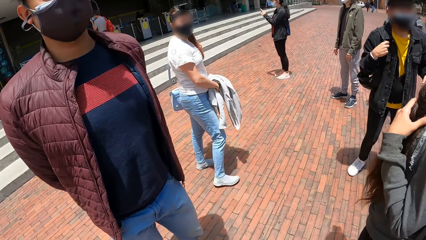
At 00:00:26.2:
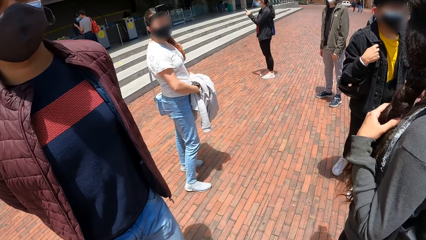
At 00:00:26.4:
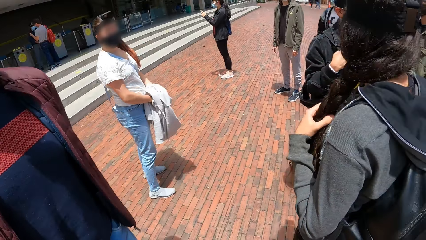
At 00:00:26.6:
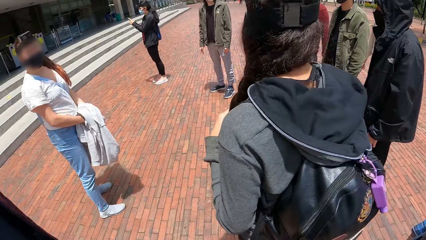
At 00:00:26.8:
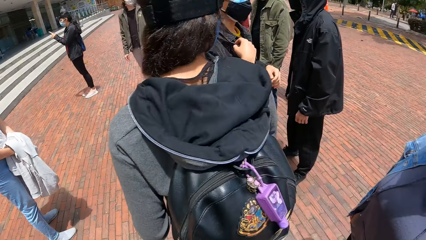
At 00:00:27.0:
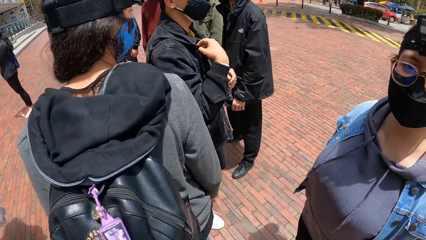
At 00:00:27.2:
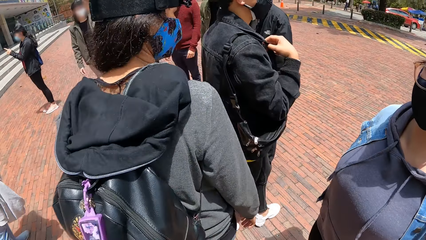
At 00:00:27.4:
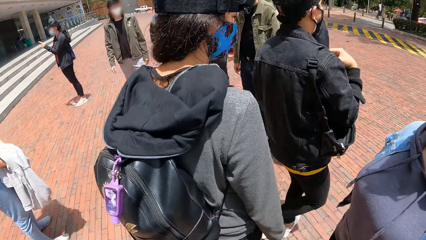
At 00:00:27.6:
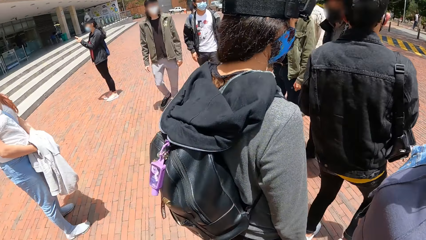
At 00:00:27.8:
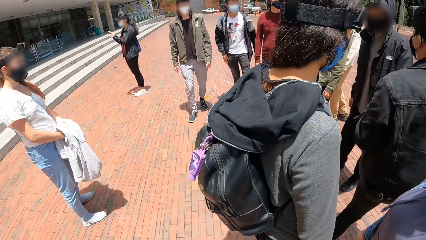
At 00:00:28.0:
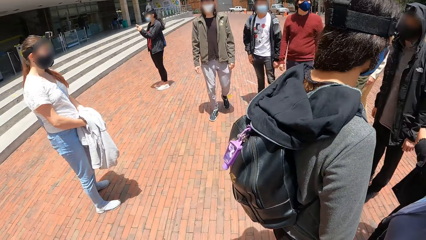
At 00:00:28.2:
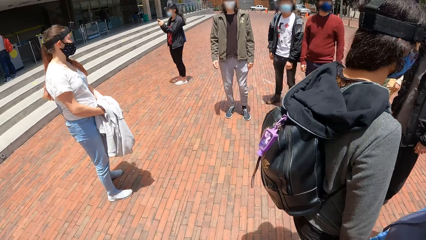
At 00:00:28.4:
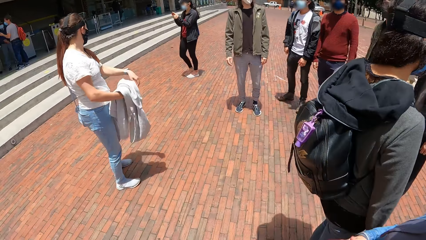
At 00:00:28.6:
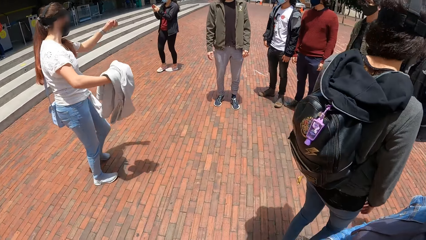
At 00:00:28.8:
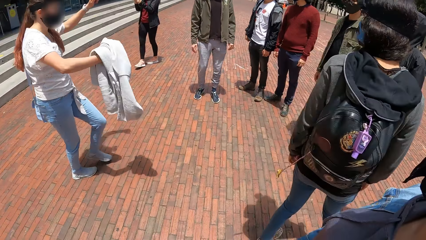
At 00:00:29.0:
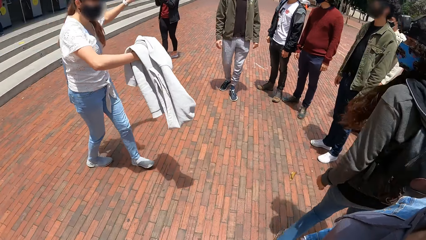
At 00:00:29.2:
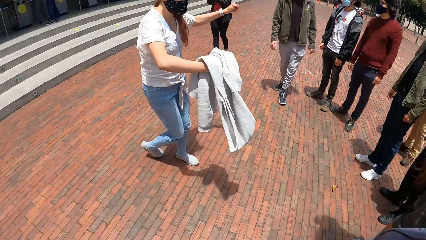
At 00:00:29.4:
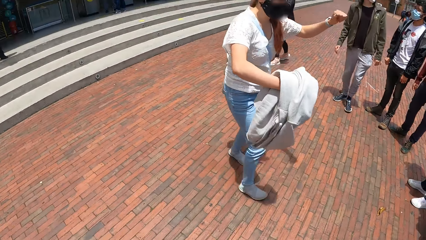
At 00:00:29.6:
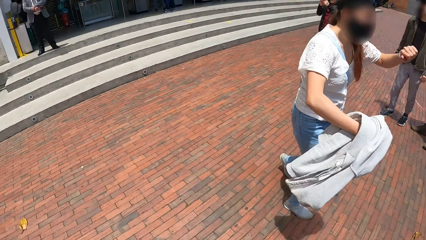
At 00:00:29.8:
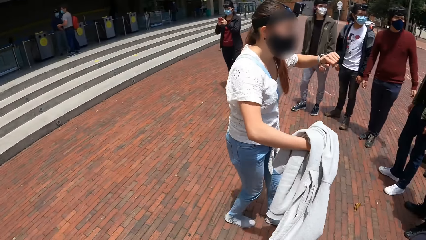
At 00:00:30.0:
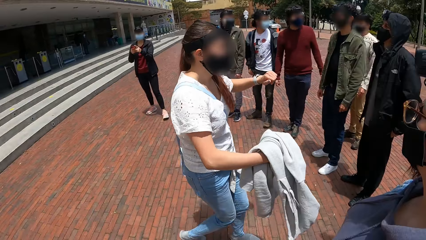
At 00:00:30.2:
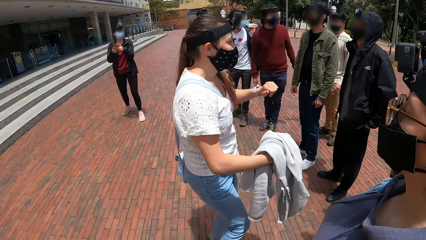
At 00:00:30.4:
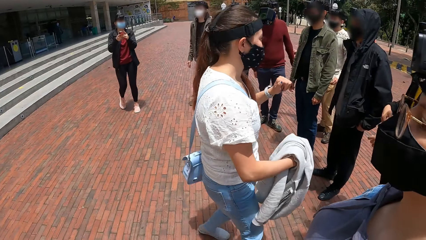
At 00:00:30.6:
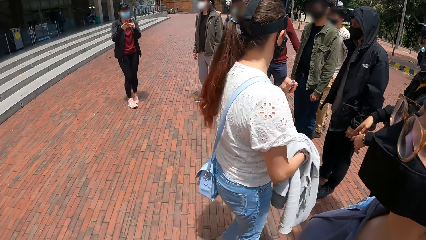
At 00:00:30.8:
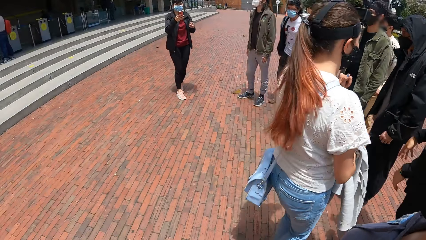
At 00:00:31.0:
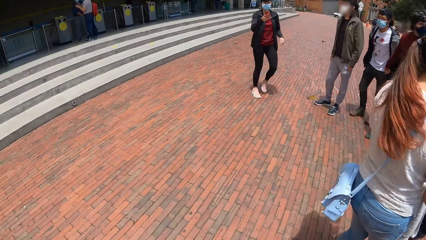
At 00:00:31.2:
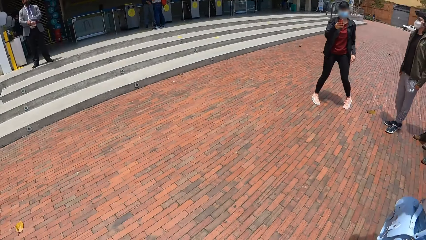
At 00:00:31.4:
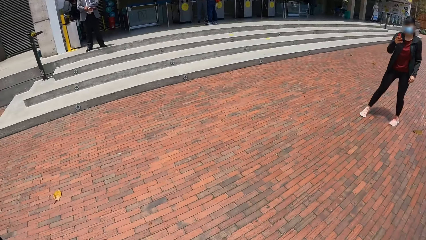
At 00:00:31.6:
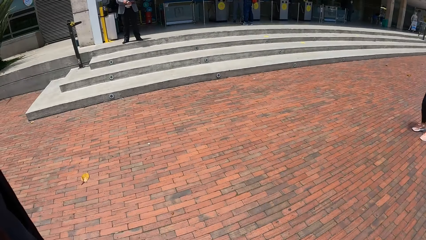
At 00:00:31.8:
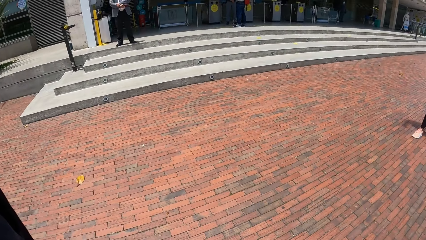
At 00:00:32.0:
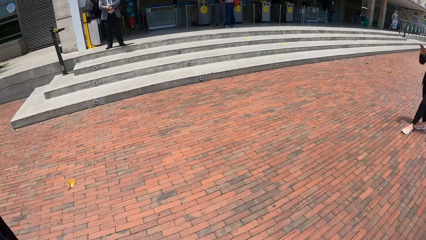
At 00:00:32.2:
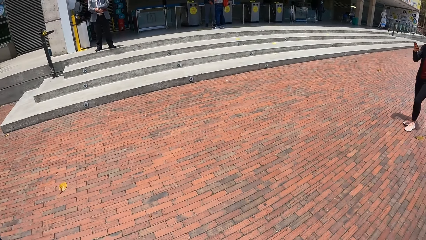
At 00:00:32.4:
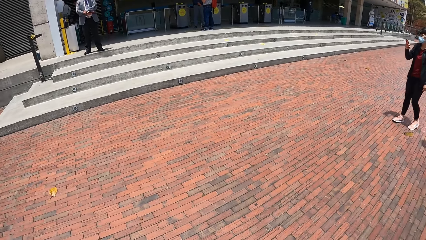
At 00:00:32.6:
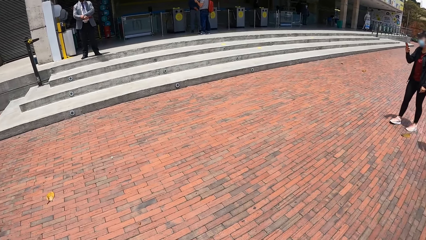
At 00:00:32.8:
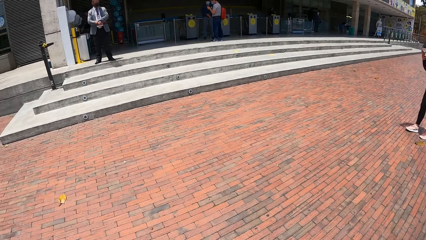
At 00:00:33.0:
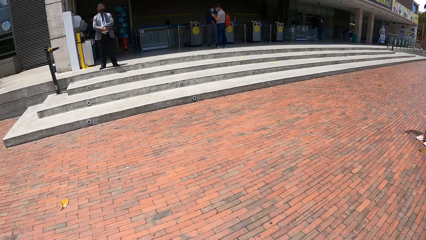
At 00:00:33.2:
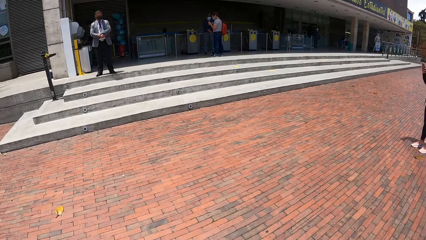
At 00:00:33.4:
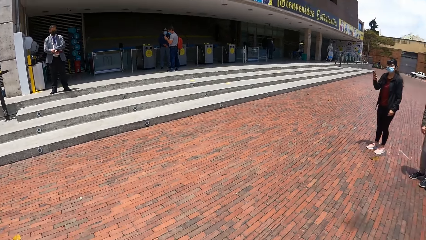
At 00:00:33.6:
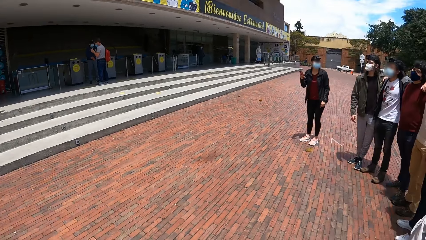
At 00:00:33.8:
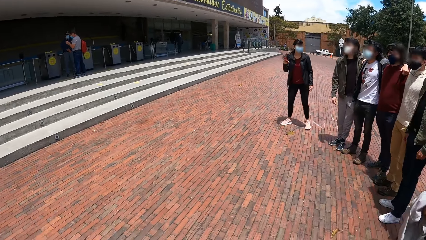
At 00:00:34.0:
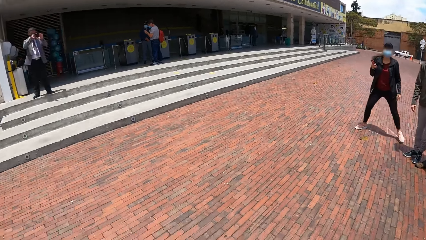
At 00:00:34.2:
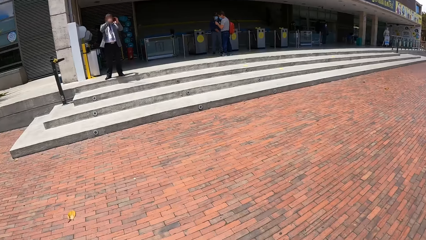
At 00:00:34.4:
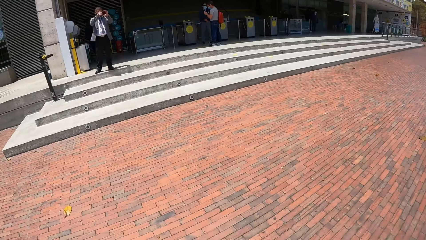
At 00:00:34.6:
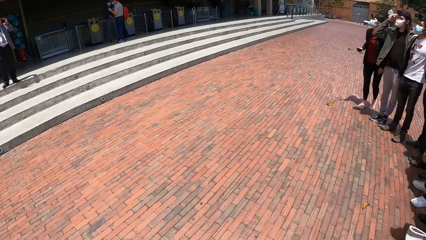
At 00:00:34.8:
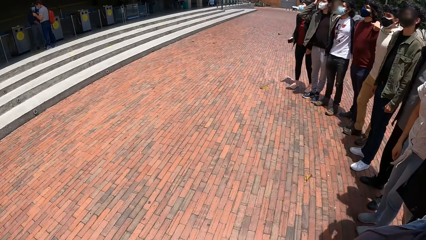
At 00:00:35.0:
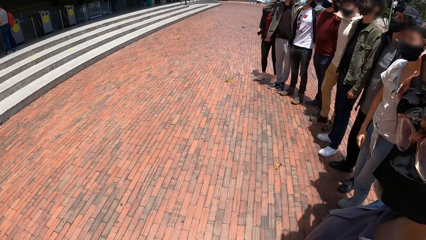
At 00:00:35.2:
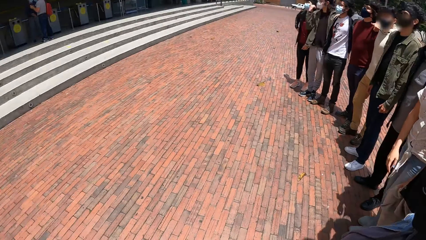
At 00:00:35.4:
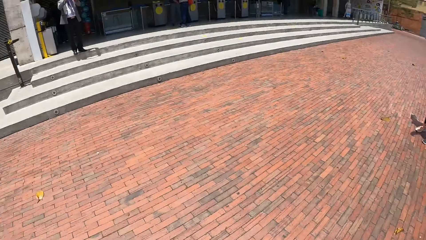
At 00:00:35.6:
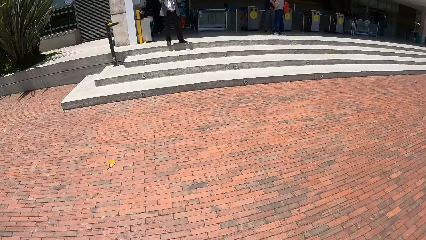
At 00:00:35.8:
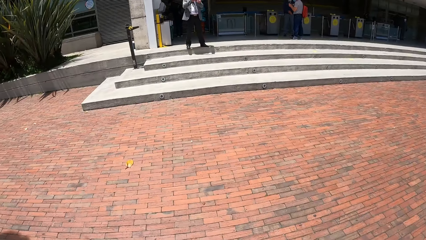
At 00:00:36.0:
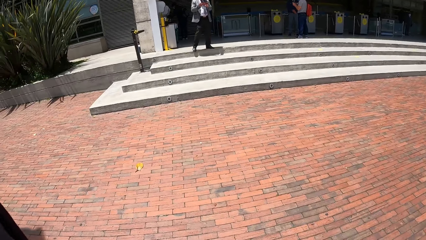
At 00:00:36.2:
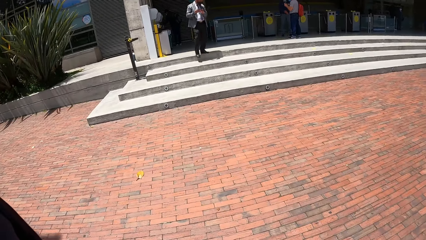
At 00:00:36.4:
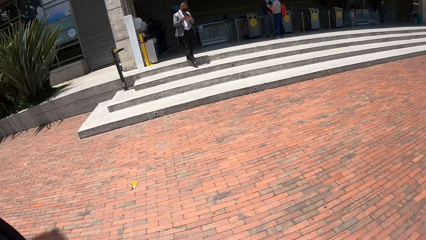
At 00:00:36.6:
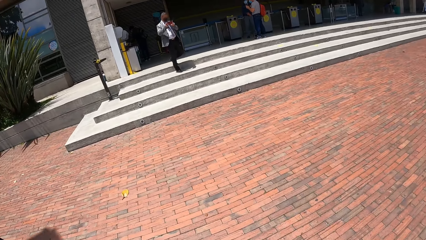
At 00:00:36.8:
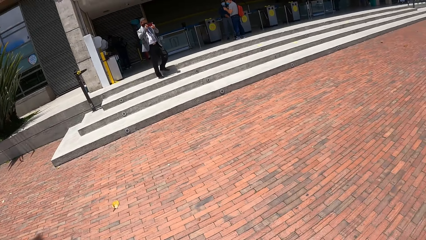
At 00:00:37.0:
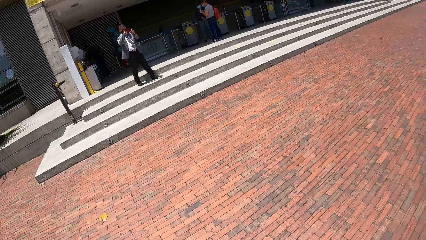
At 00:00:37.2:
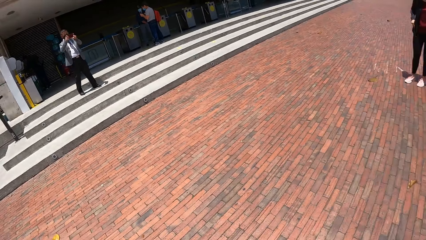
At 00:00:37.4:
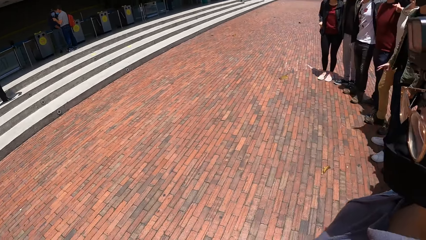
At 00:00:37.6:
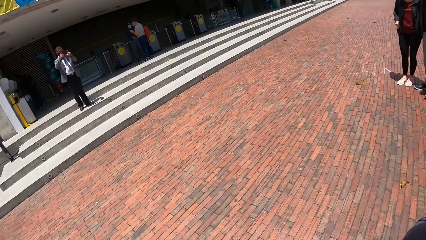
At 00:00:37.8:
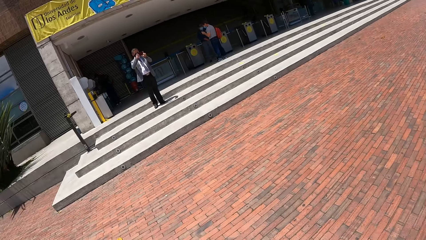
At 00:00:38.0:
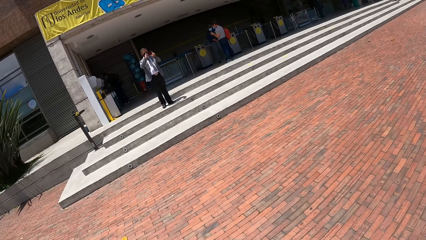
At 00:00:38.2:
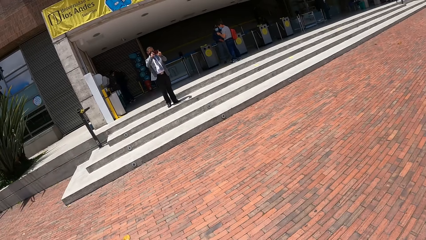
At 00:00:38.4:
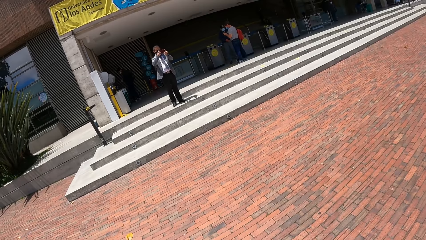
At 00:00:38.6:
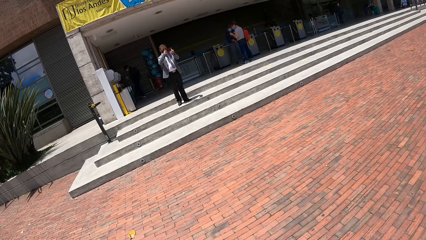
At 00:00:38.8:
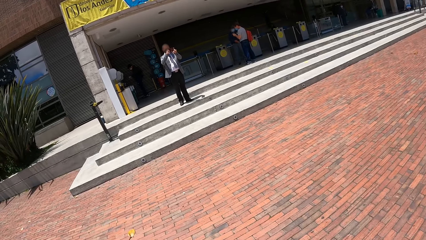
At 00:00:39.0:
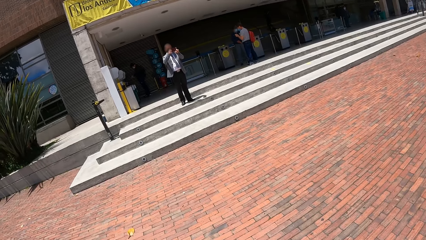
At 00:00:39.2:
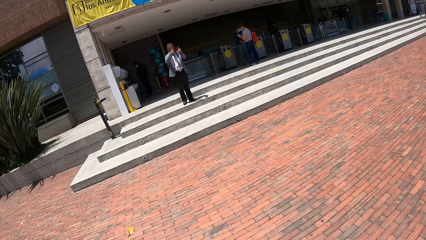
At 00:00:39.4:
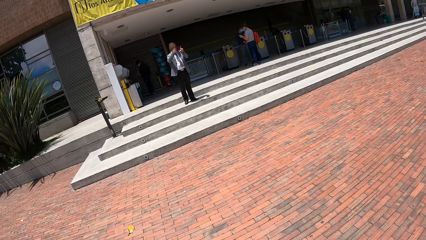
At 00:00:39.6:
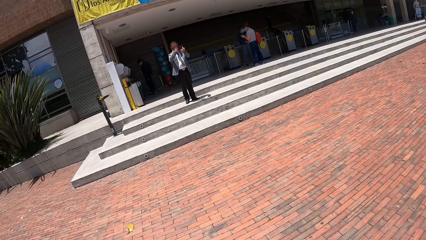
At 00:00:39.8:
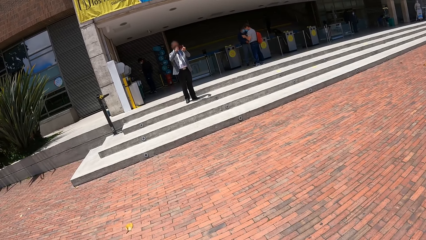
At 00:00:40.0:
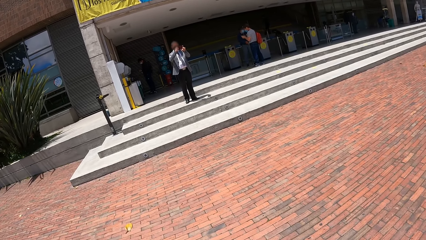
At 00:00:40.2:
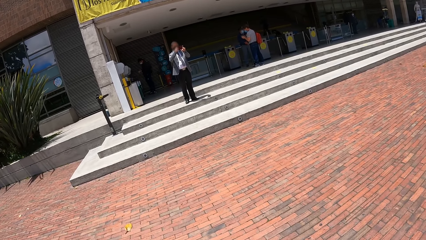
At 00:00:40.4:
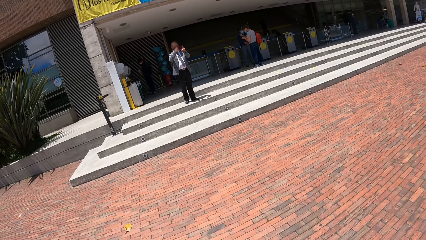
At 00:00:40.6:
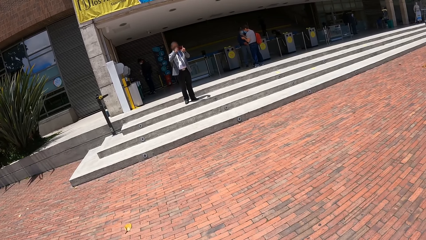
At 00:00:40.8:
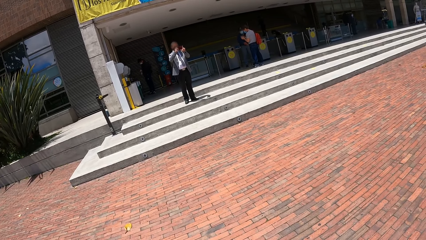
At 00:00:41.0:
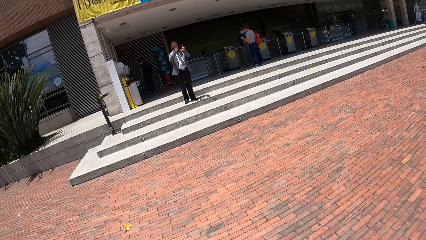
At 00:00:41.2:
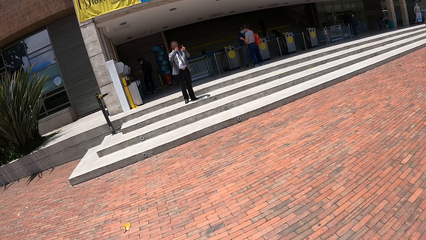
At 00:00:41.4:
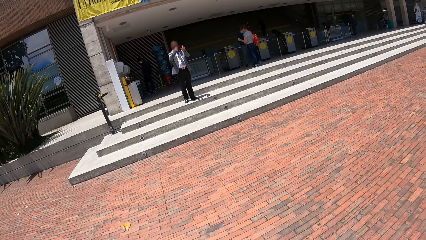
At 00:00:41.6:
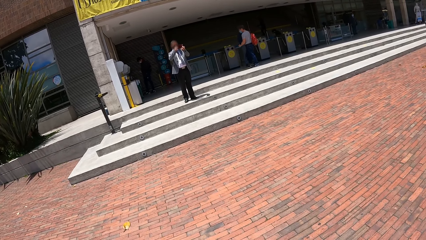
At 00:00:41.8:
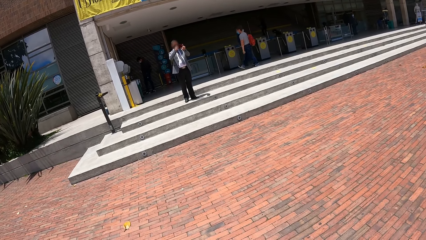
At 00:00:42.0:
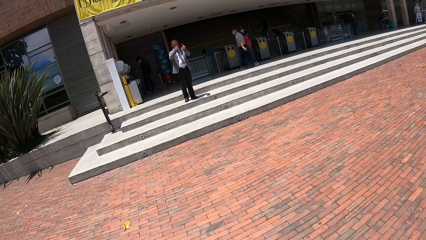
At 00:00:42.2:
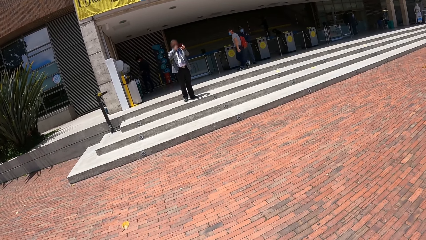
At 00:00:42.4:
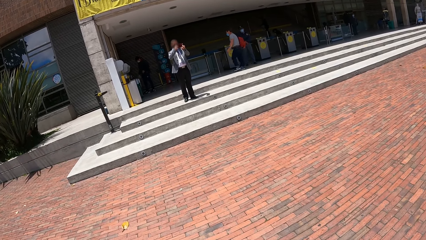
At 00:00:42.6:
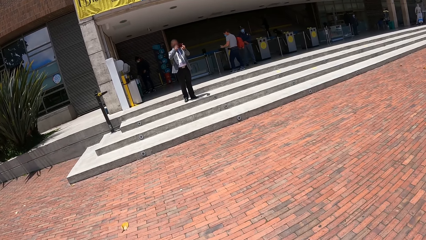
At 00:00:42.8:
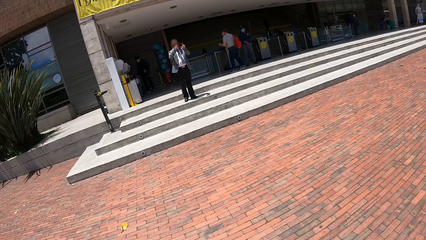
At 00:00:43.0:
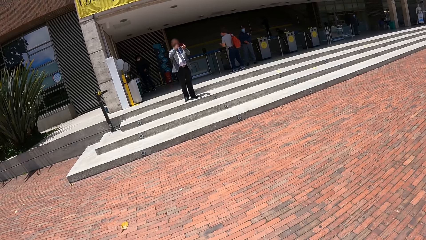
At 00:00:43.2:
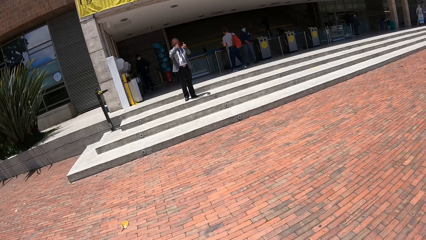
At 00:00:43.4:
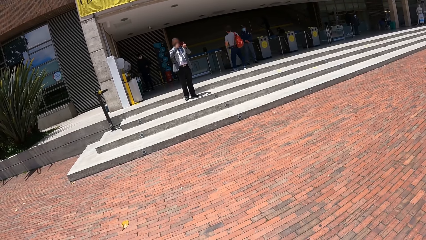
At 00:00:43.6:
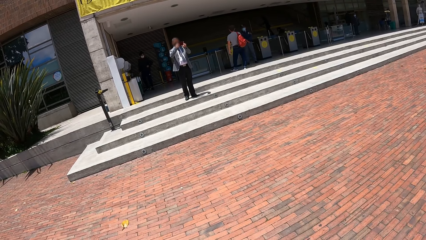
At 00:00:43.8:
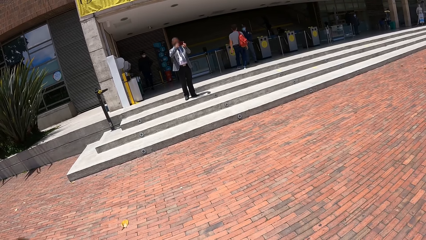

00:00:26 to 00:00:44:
The camera wearer positions for a photo with the group of people. A man climbs down a staircase. The man takes a photo of the camera wearer and the group of people with the phone in his hands.
